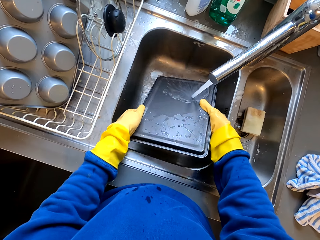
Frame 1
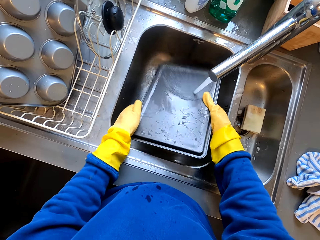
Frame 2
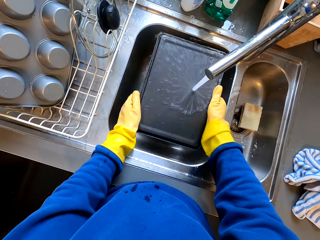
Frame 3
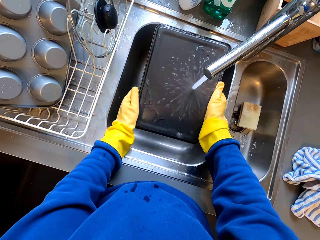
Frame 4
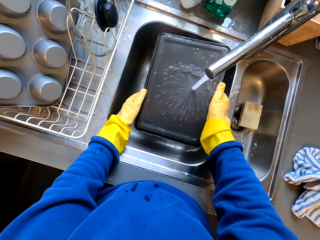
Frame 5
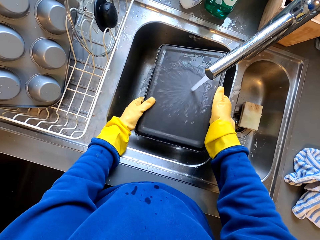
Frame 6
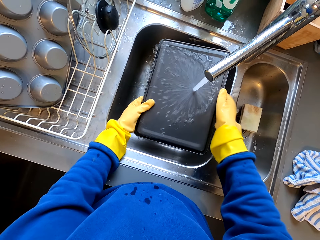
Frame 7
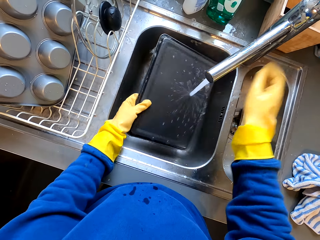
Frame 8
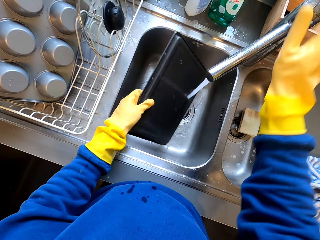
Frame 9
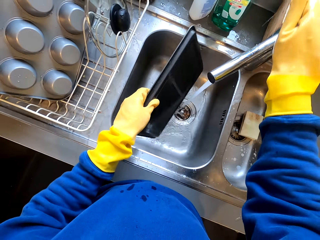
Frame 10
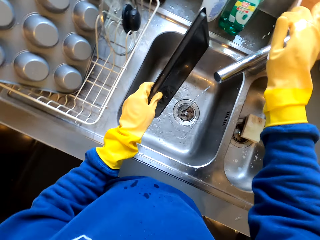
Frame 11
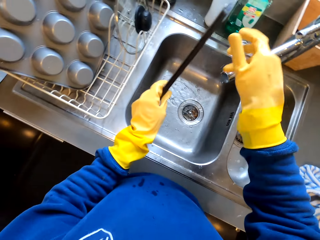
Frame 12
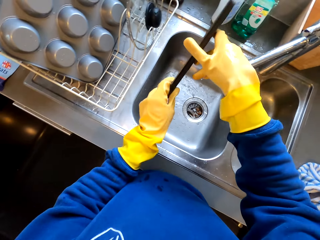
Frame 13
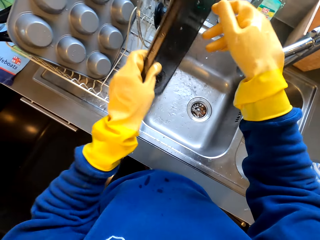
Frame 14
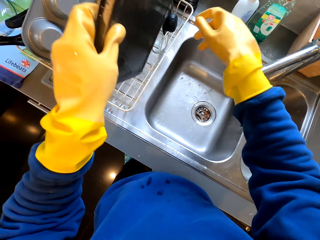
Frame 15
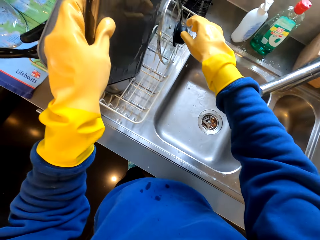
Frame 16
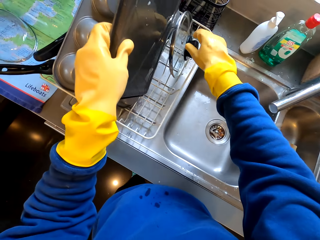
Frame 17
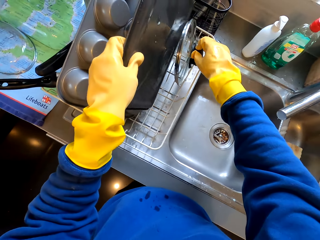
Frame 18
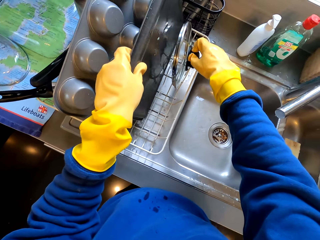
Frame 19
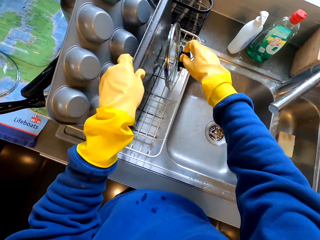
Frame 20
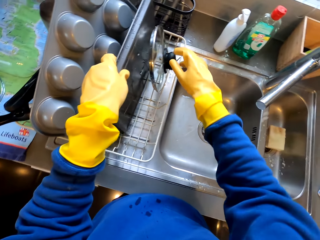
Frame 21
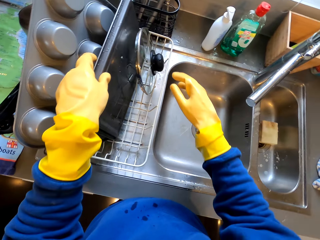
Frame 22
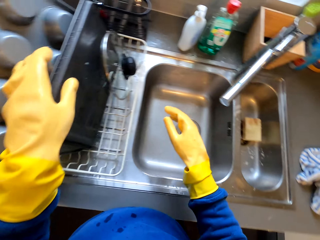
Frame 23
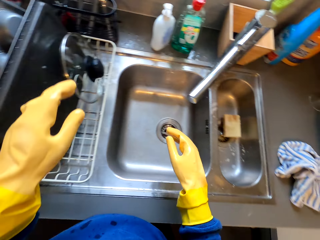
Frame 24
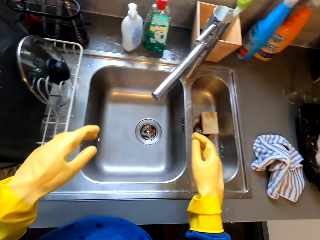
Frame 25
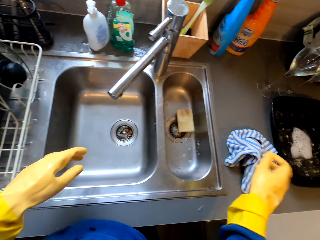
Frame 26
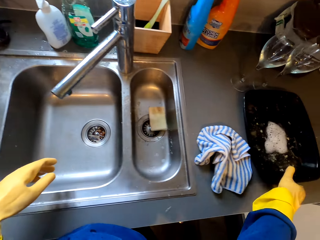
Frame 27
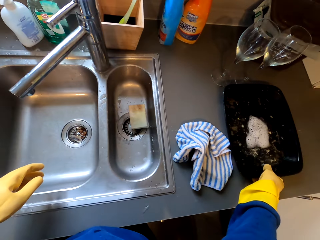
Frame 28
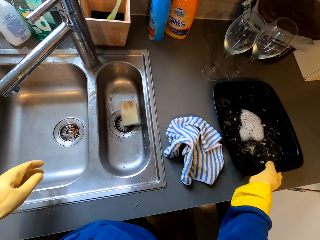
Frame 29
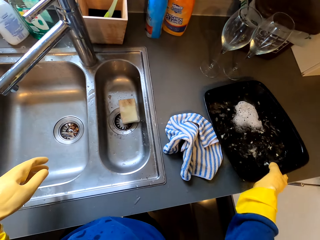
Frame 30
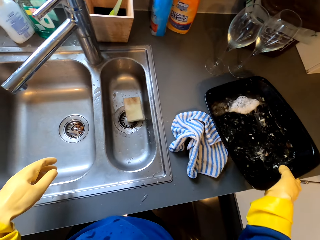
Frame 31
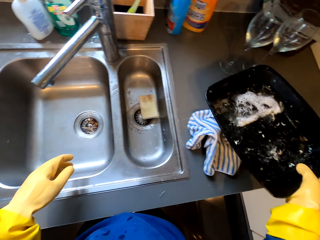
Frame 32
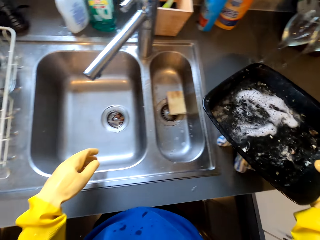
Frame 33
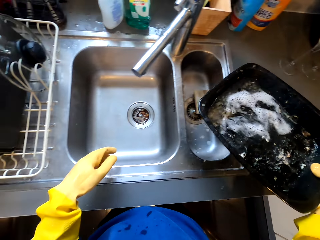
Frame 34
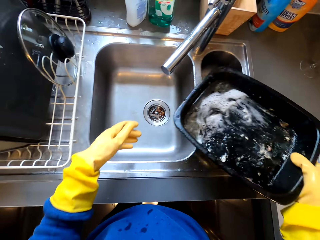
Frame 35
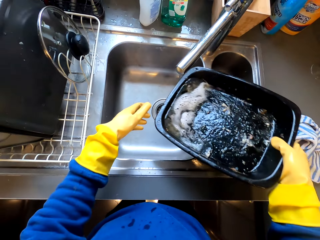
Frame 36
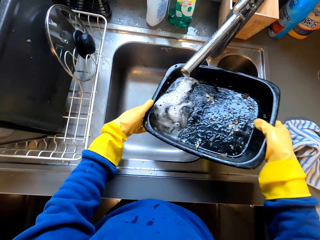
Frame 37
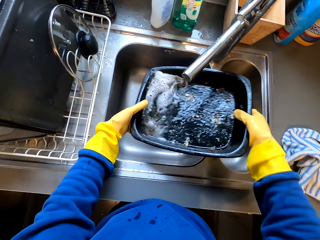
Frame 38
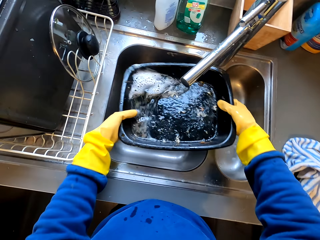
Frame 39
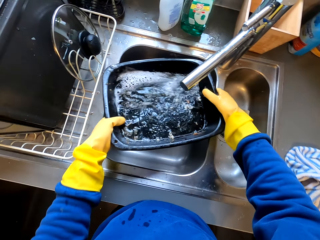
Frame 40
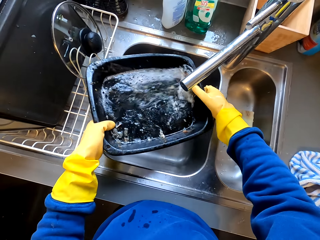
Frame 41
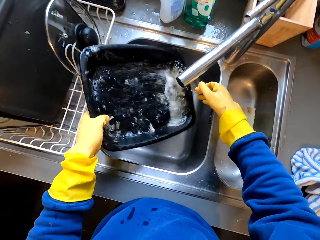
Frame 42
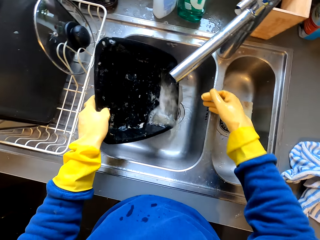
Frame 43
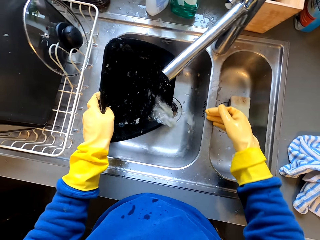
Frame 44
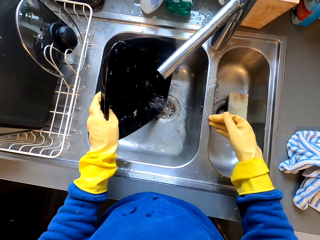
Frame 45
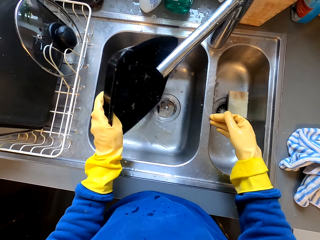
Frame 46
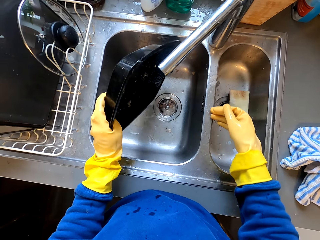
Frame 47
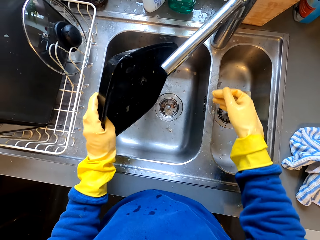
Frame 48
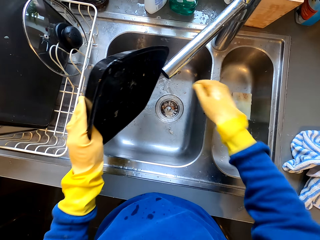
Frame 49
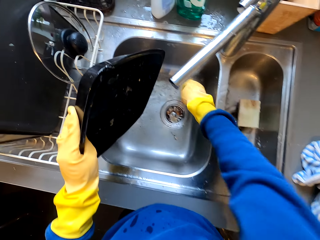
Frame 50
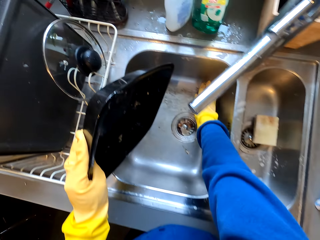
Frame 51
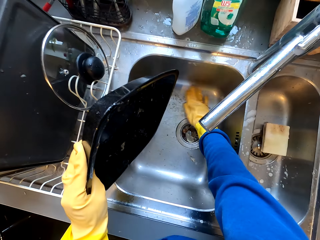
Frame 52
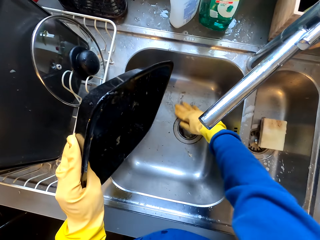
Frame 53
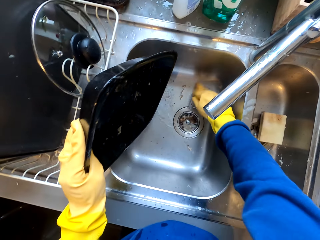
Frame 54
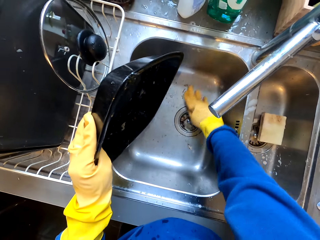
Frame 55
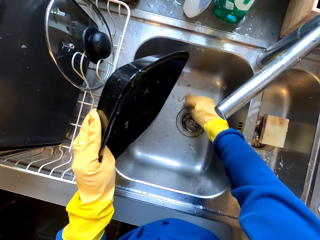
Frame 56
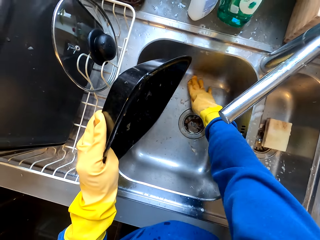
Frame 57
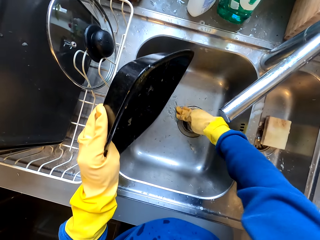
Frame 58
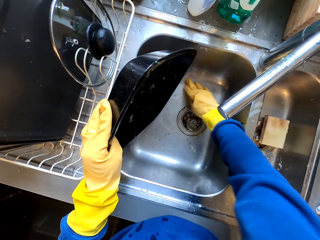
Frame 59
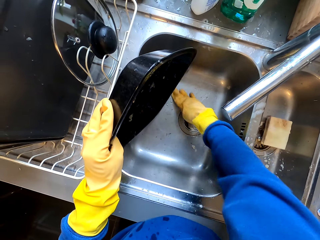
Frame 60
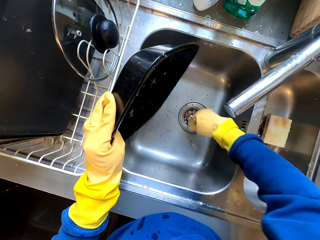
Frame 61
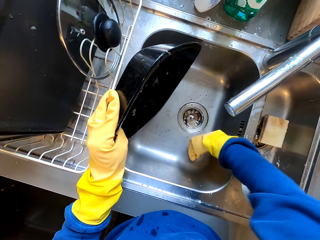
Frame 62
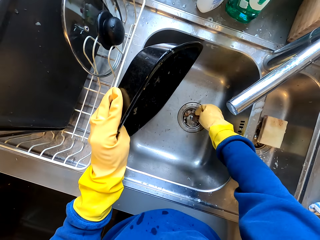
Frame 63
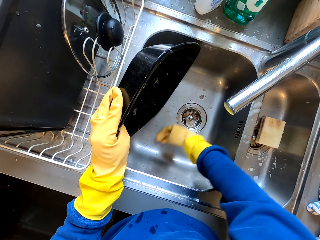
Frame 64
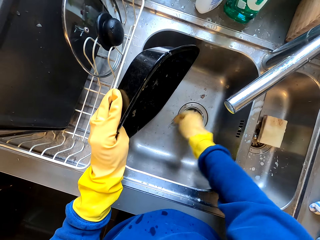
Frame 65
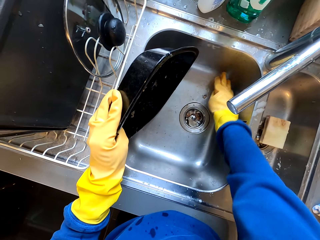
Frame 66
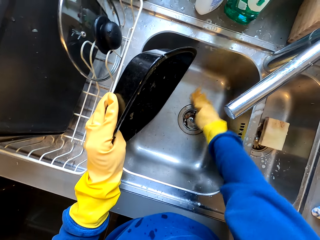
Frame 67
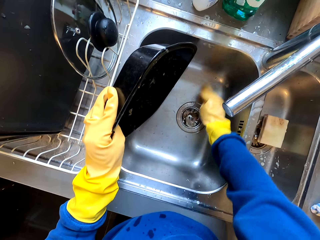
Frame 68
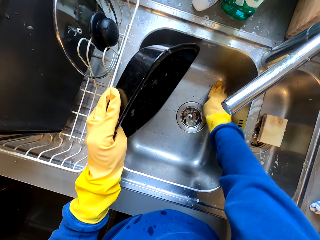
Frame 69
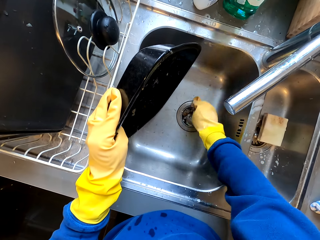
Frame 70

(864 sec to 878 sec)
The camera wearer turns the tray. They rinse the tray. They turn off the tap. They drop the tray. They put the tray in the rack. They pick a deep tray. They pour water in the sink. They clean the sink.

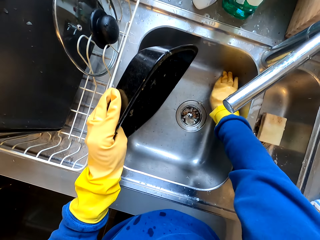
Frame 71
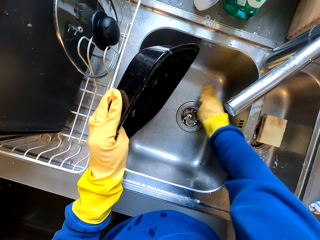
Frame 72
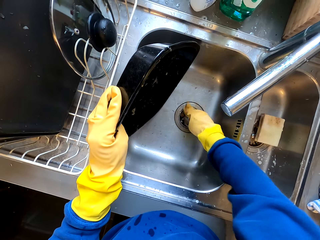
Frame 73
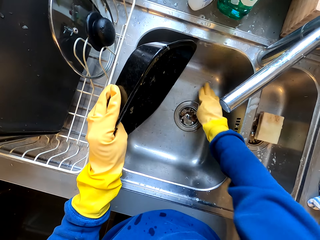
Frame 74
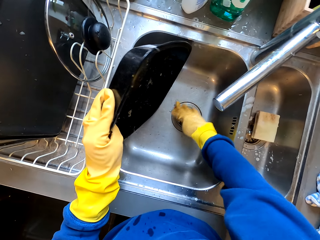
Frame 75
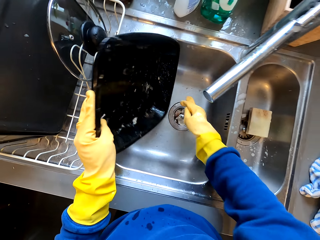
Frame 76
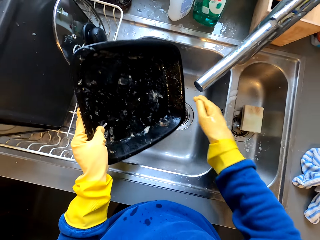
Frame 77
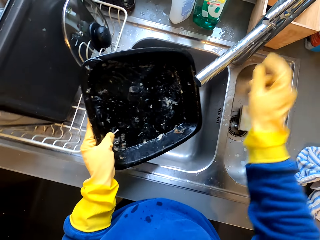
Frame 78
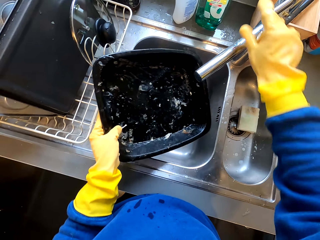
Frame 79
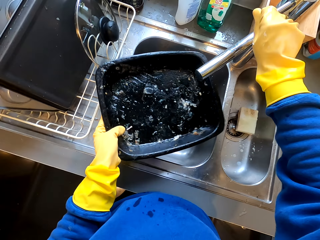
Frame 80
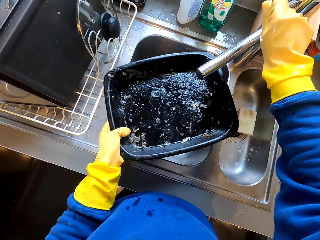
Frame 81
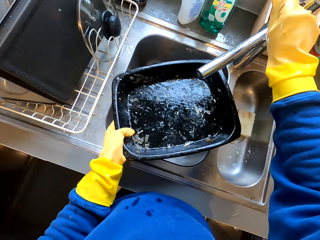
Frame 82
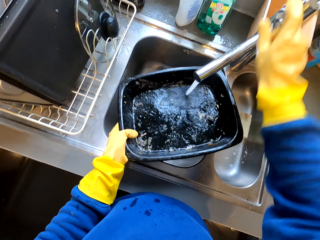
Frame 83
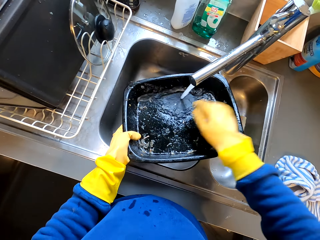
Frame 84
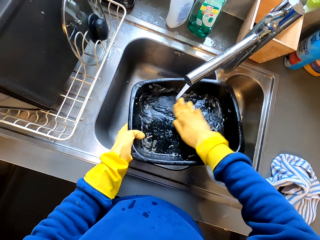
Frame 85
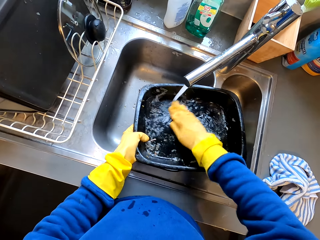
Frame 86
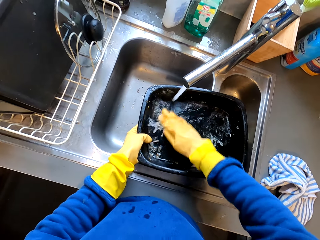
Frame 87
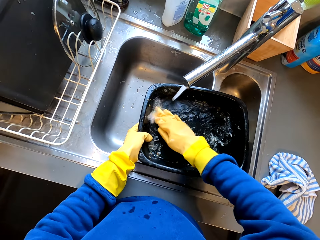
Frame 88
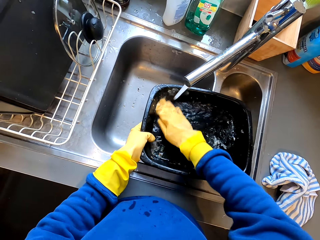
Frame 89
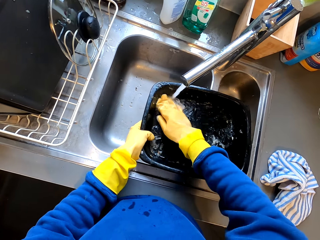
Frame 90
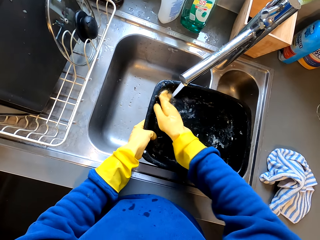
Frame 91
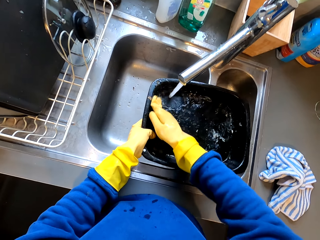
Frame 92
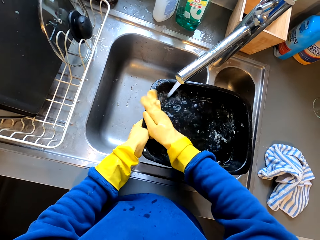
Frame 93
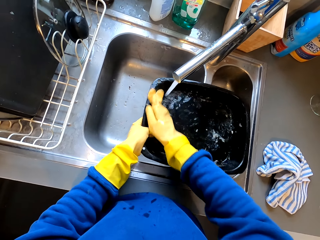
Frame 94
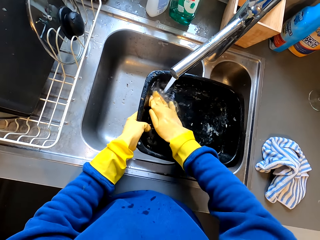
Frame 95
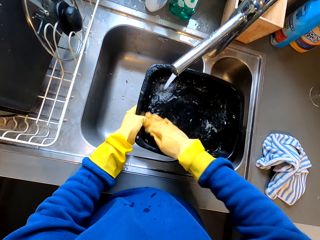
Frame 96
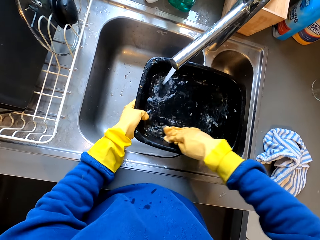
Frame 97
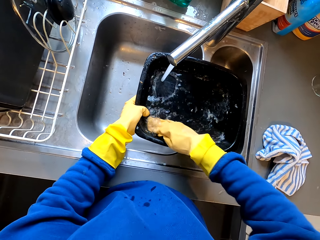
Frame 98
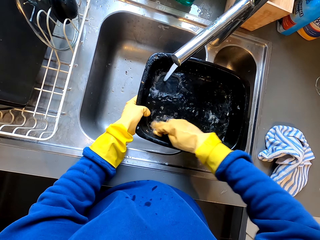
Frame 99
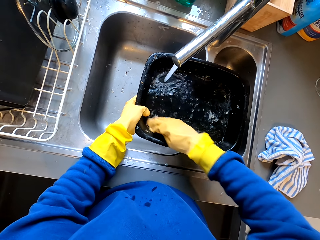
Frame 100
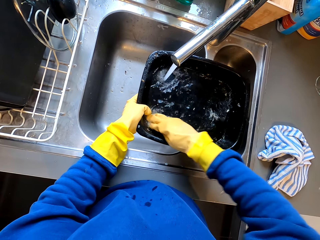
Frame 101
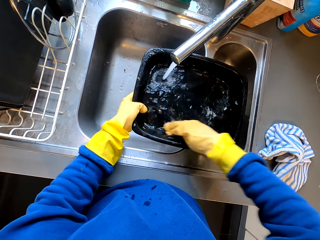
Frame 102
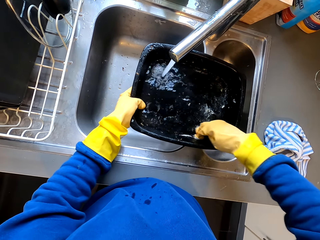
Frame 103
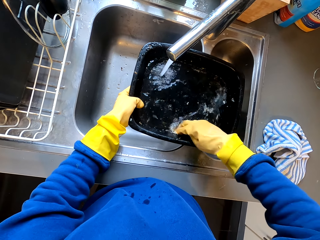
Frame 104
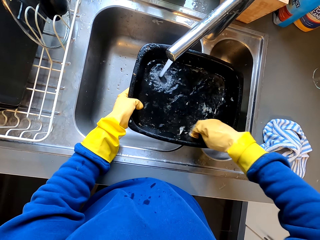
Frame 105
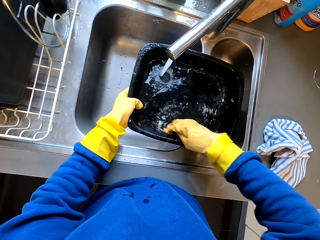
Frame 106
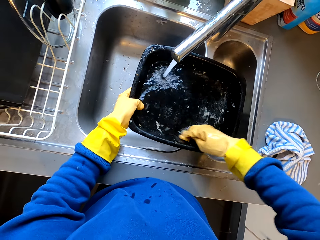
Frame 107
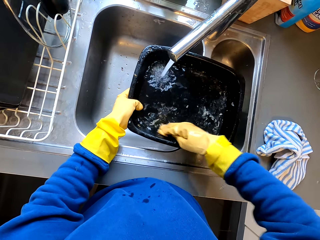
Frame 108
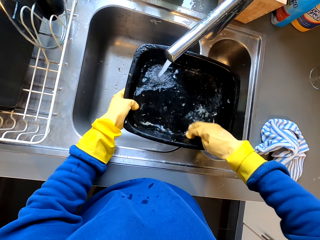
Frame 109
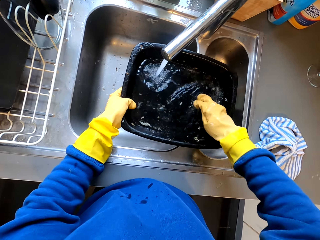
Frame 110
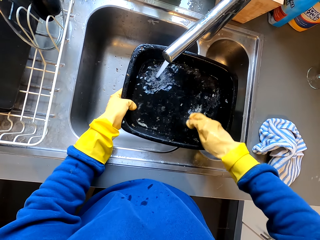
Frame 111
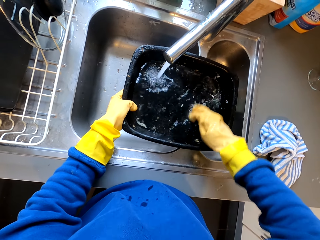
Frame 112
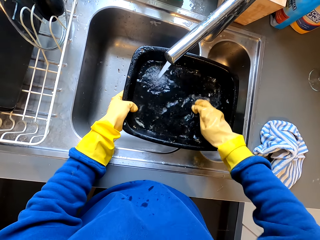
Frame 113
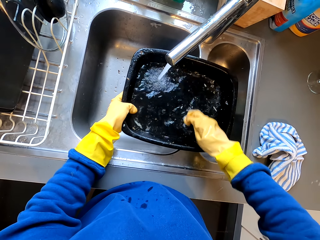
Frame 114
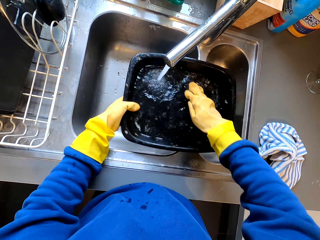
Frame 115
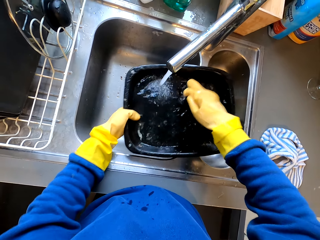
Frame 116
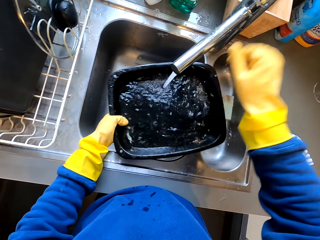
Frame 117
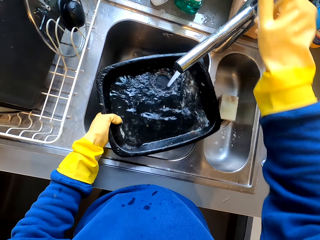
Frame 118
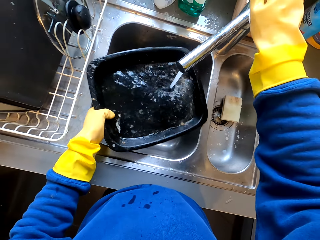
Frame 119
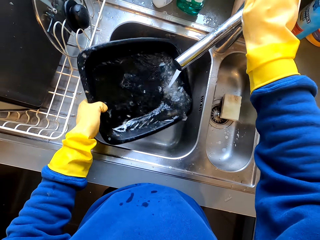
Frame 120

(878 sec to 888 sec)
The camera wearer turns on the tap. They rinse the deep tray. They clean the tray.
